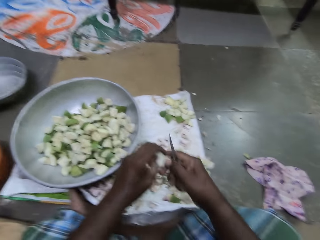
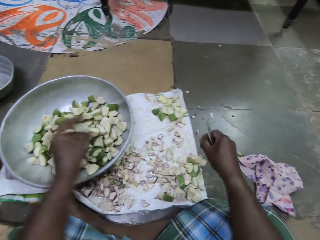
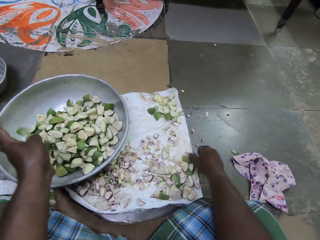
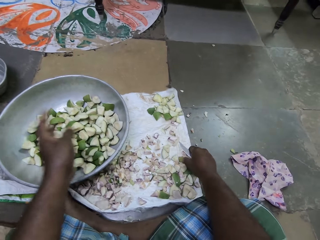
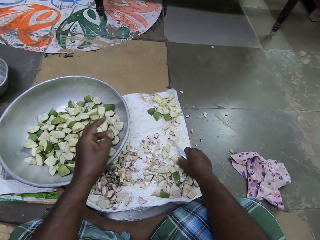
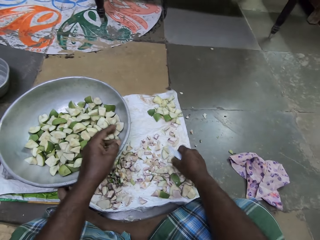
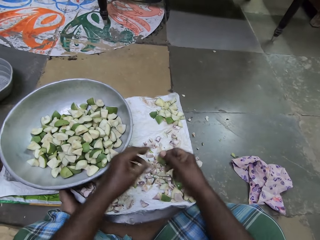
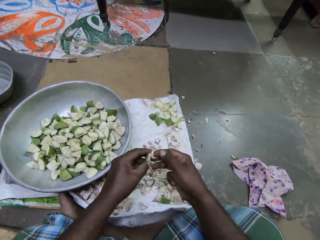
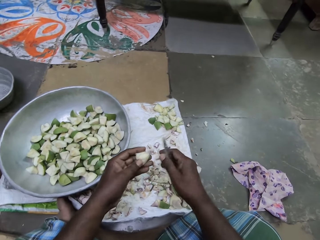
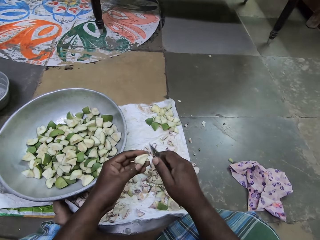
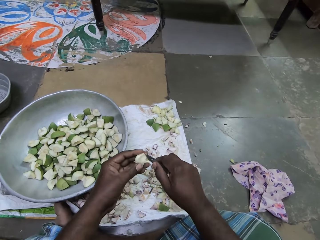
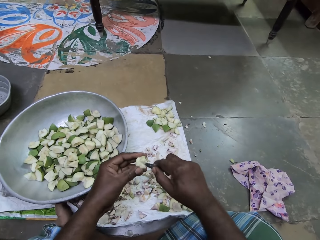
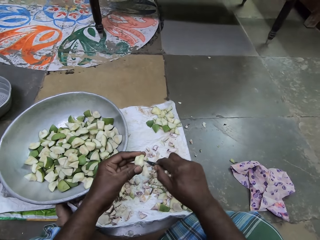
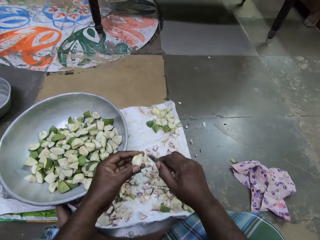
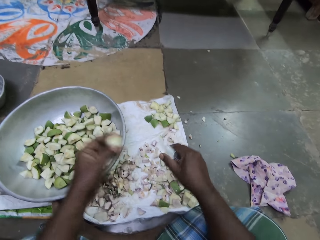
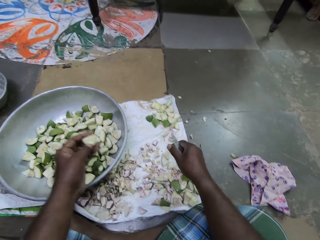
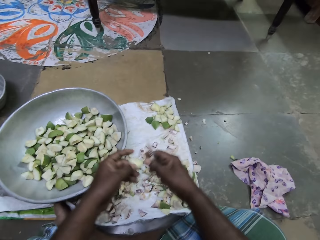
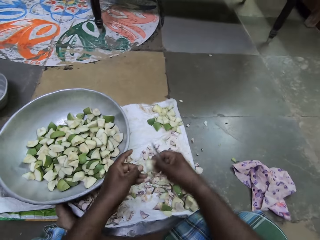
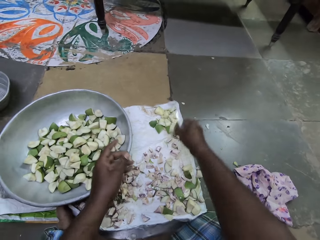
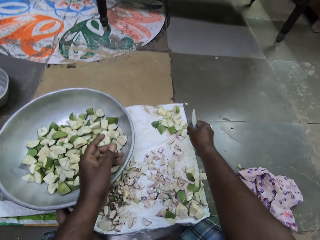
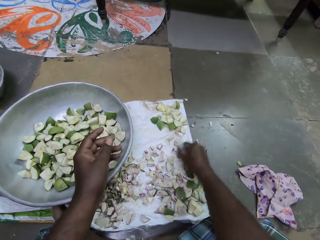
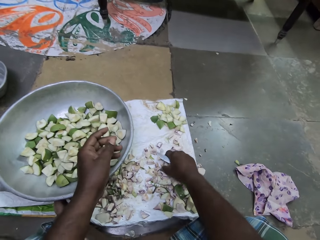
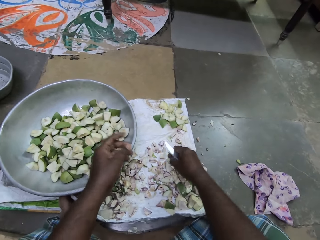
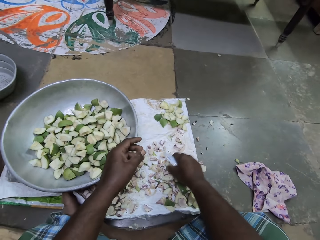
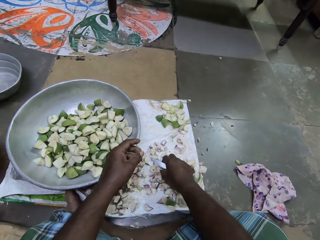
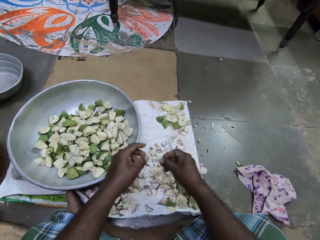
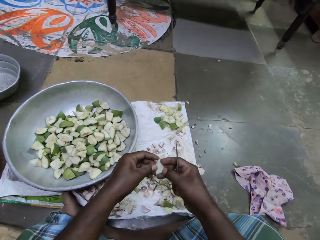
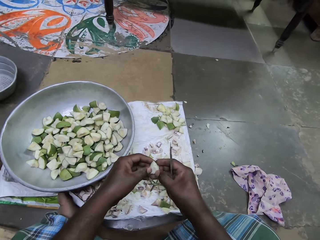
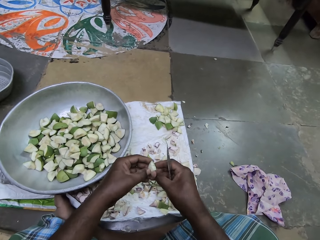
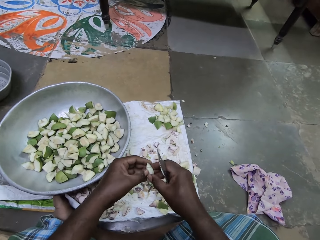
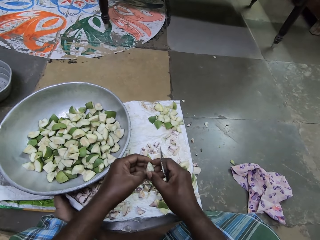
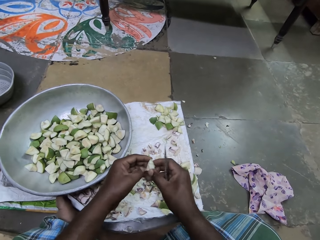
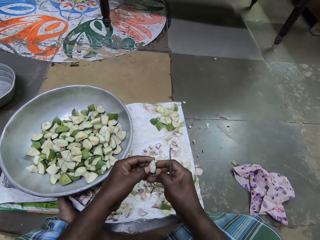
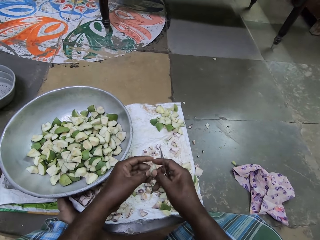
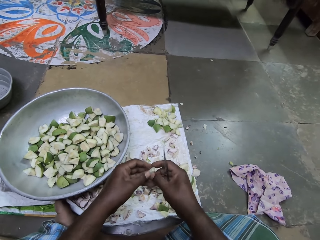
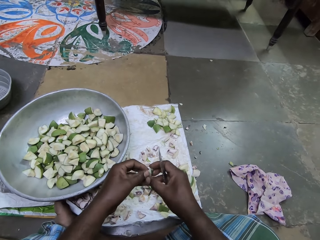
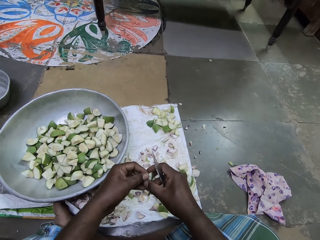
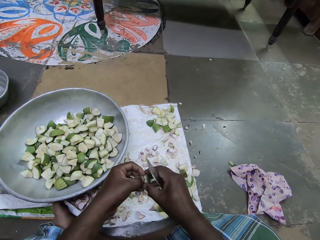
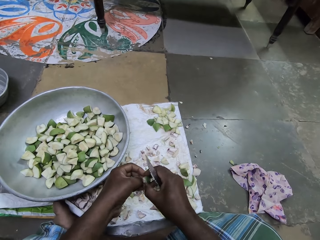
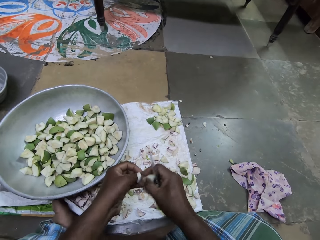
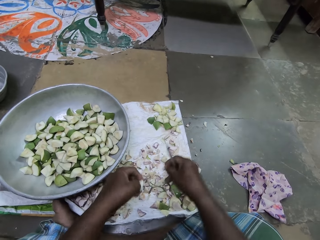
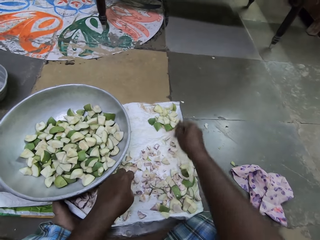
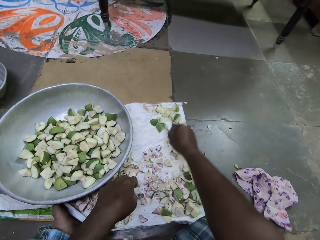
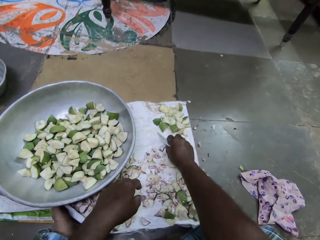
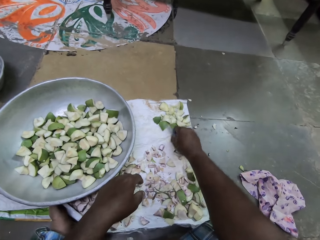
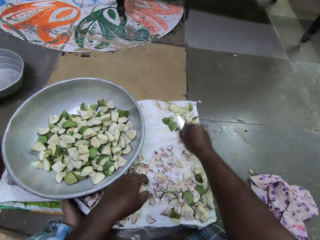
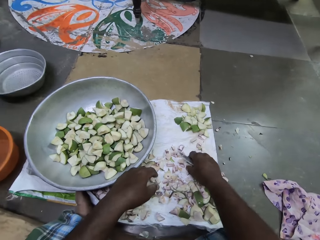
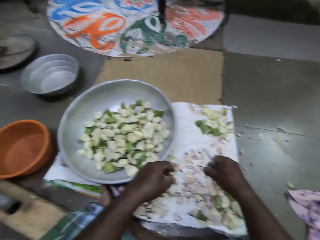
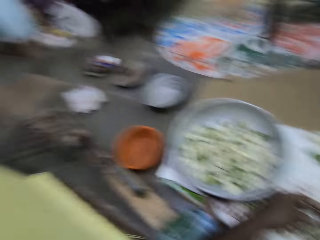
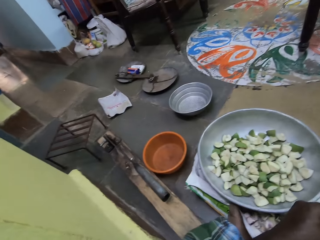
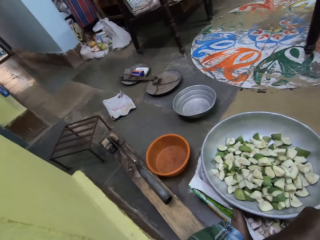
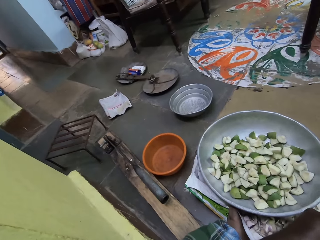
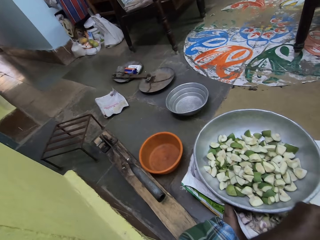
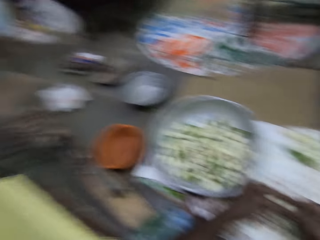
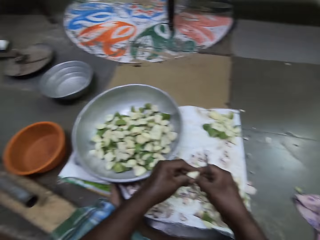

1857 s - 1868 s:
The camera wearer drops the diced apple in the pot on the sack on the floor with her left hand. She picks up a diced apple on the sack on the floor with her right hand. She passes the diced apple to her left hand. She peels the diced apple in her left hand with the knife in her right hand. She passes the diced apple to her right hand. She drops the diced apple on the sack on the floor with her right hand. She touches a diced apple on the sack on the floor with her right hand. She picks up a diced apple on the sack on the floor with her right hand. She peels the diced apple in her right hand with her left hand. She drops a diced apple on the sack on the floor with her left hand. She drops a diced apple on the sack on the floor with her right hand.

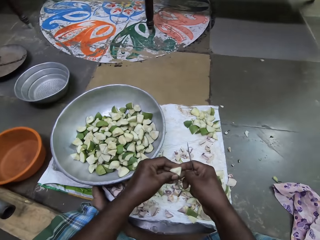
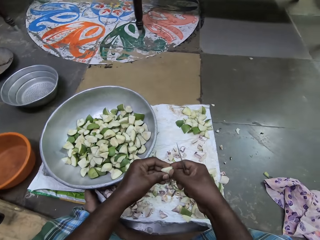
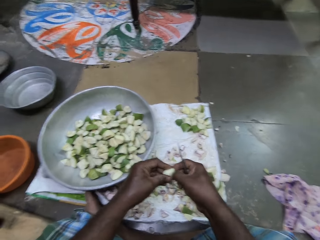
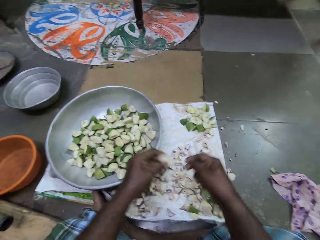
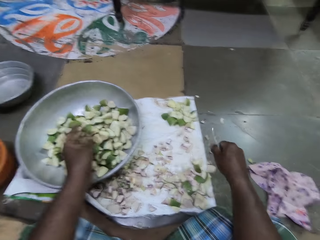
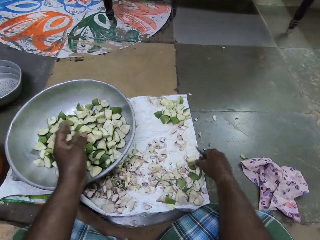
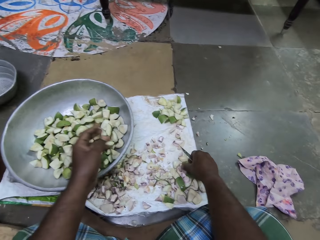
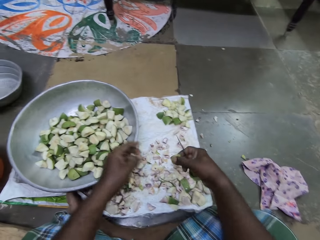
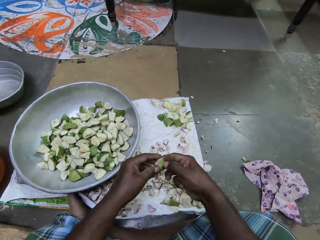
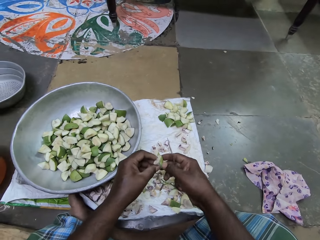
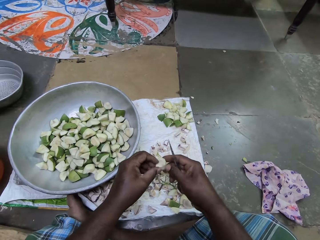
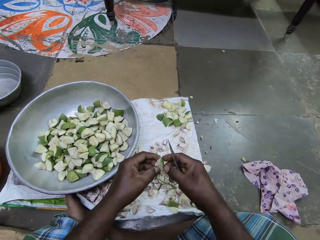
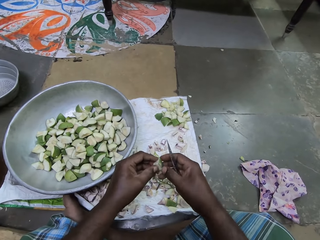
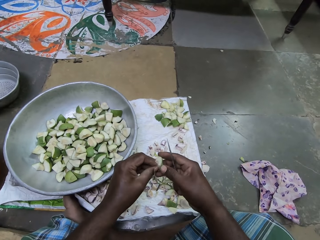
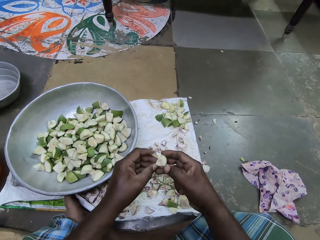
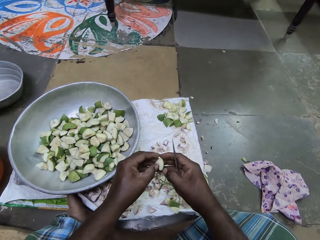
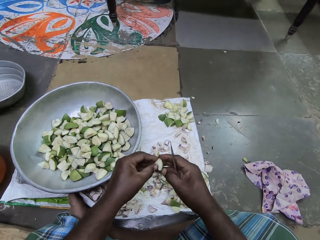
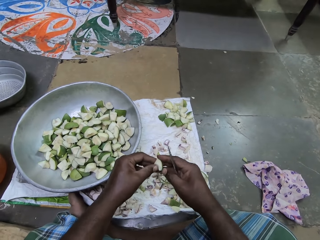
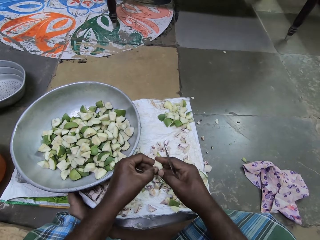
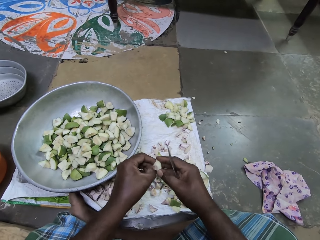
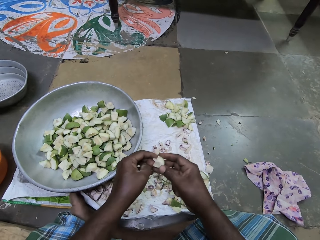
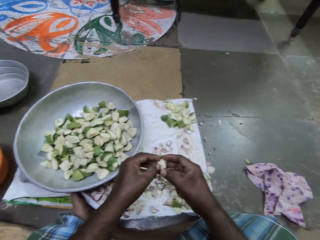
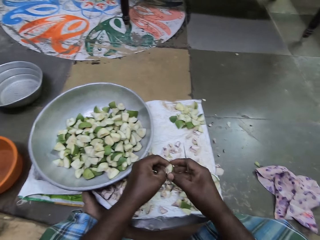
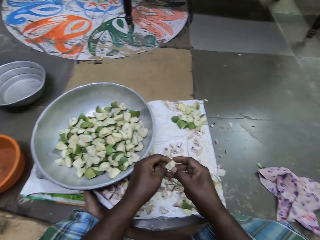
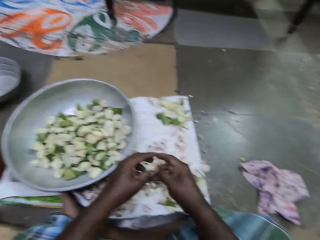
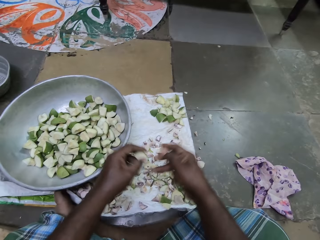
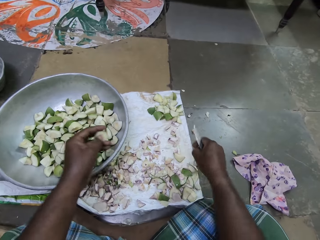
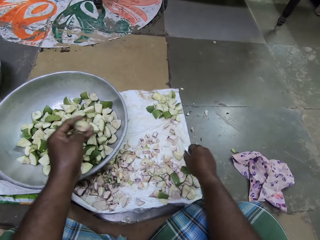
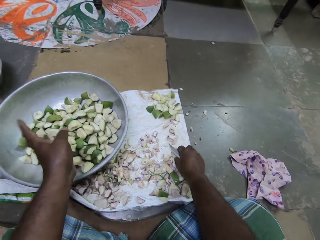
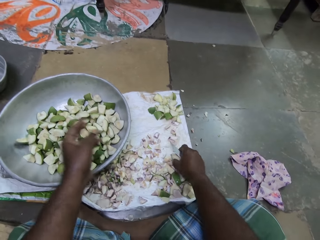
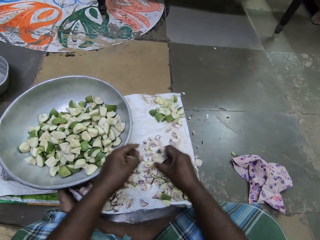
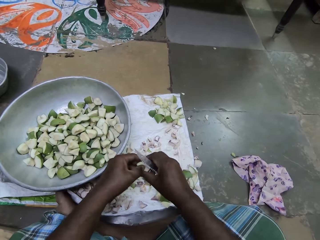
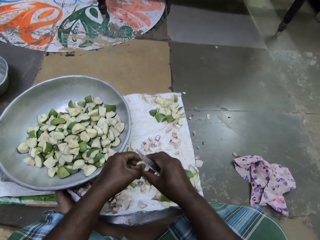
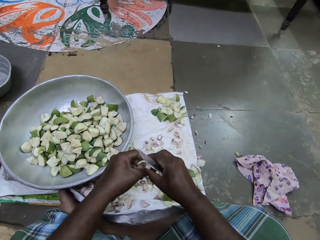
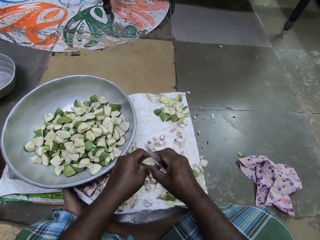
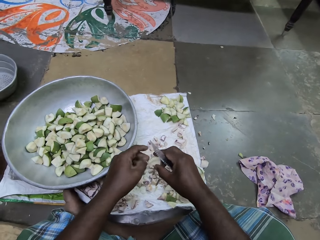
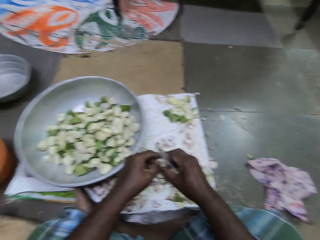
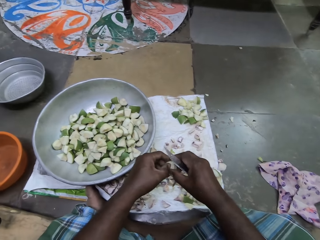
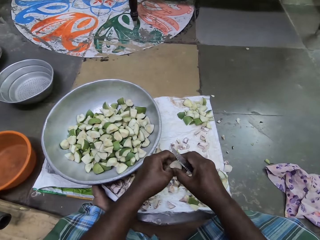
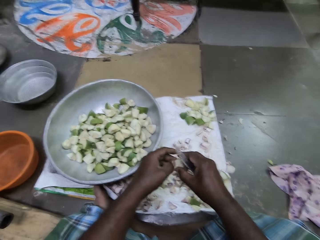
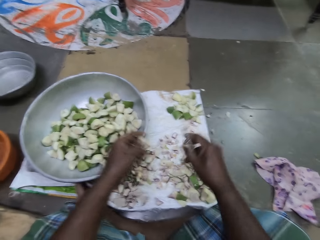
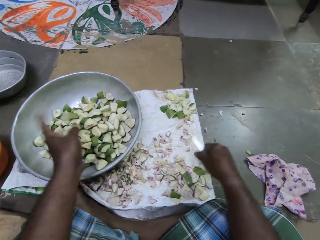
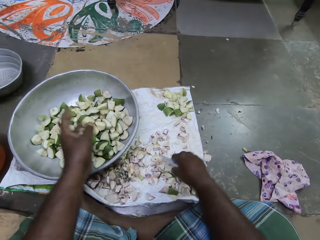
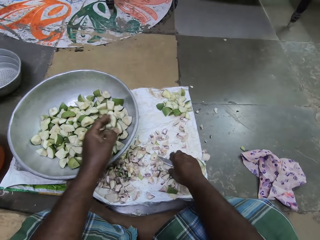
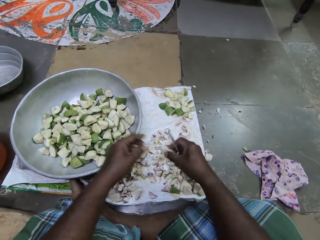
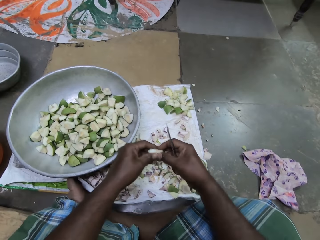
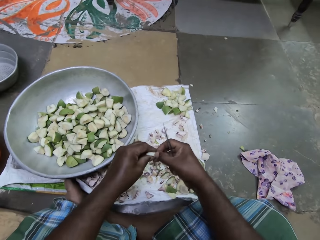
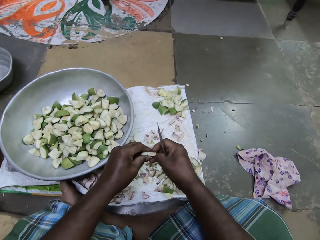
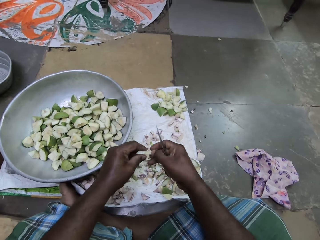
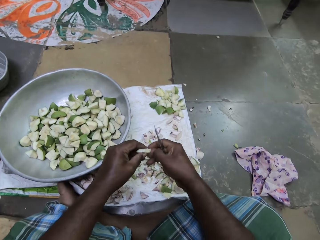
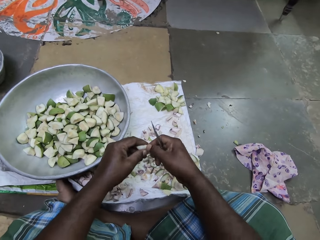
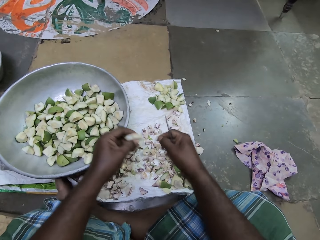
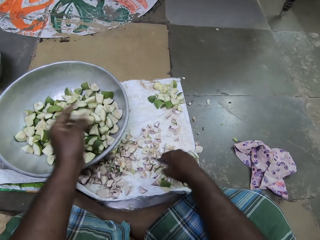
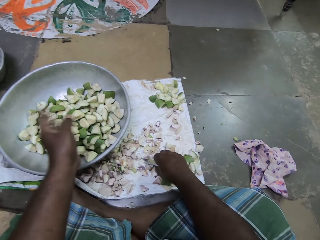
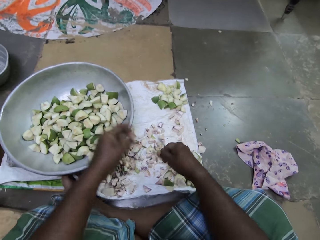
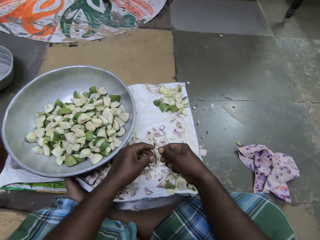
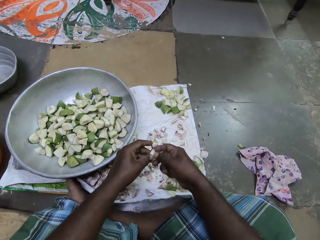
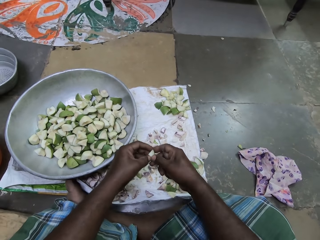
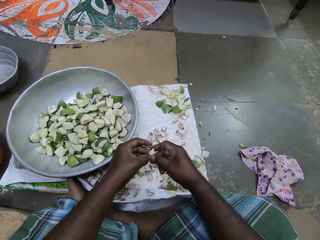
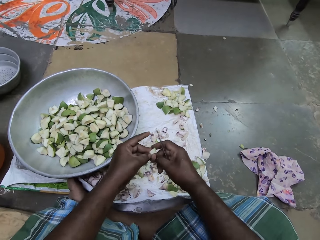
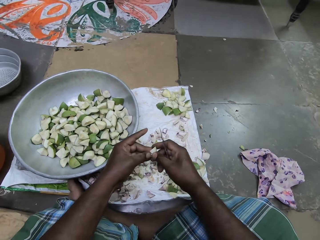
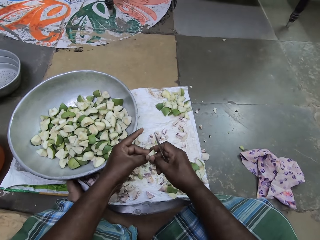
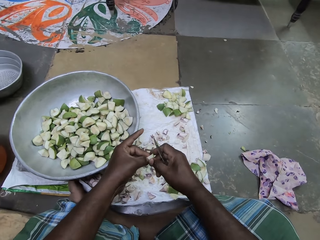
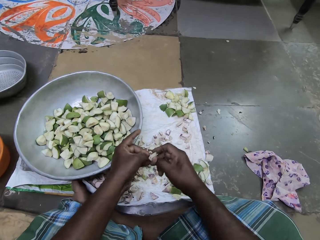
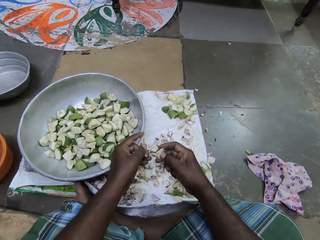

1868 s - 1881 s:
The camera wearer peels a diced apple in her left hand with her right hand. She drops the diced apple in the pot on the sack on the floor with her left hand. She picks up a diced apple on the sack on the floor with her right hand. She peels the diced apple in her right hand with her left hand. She picks up a diced apple on the sack on the floor with her right hand. She drops the diced apple in the pot on the sack on the floor with her left hand. She peels the diced apple in her right hand with her left hand. She drops the diced apple in the pot on the sack on the floor with her left hand. She picks up a diced apple on the sack on the floor with her right hand. She passes the diced apple to her left hand. She peels the diced apple in her left hand with her right hand. She drops the diced apple in the pot on the sack on the floor with her left hand. She picks up a diced apple on the sack on the floor with her right hand. She peels the diced apple in her right hand with her left hand.
